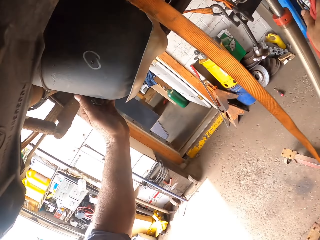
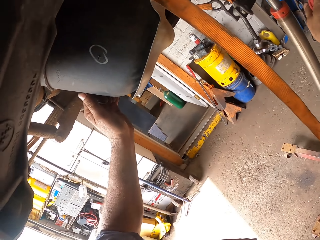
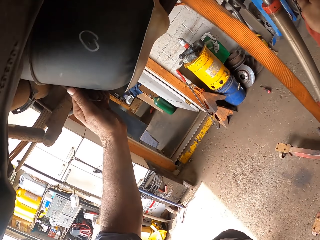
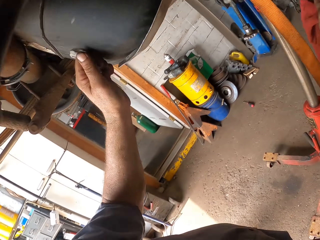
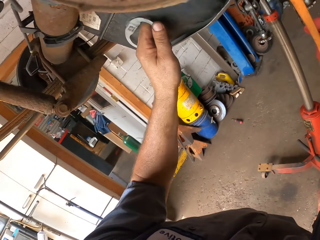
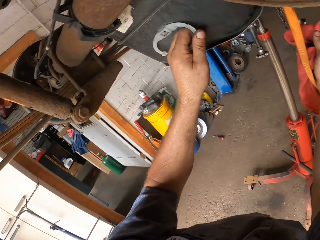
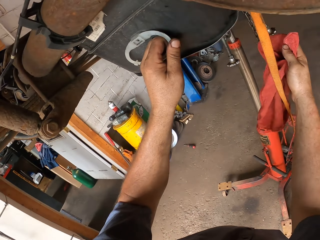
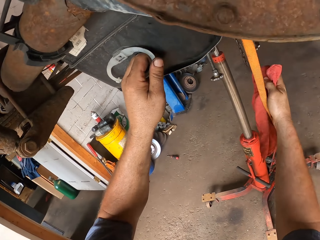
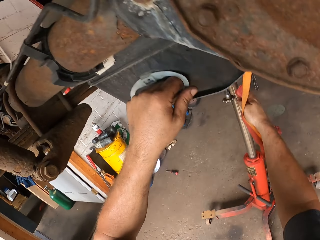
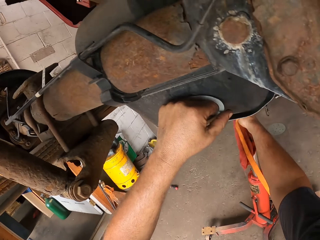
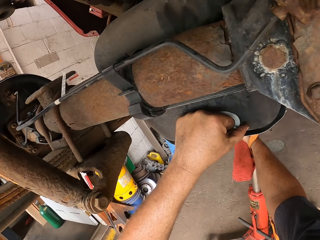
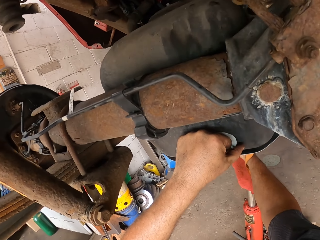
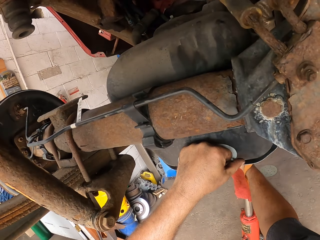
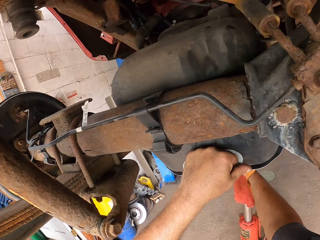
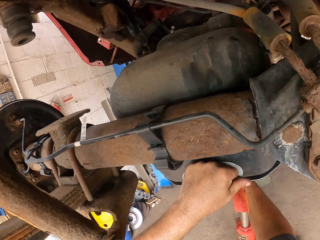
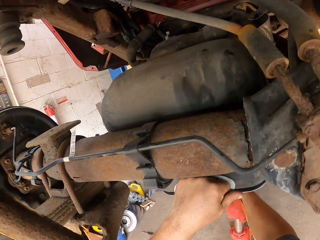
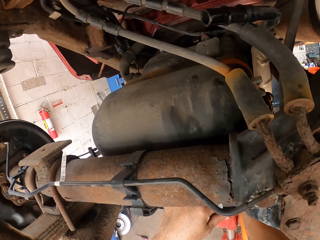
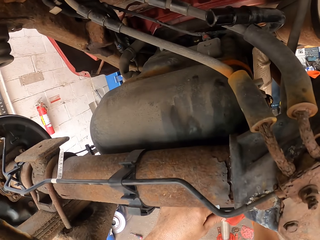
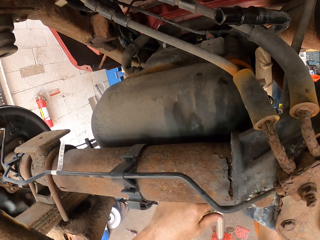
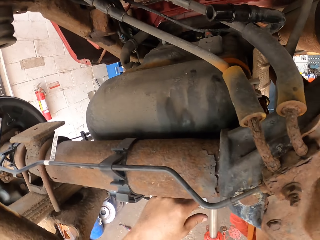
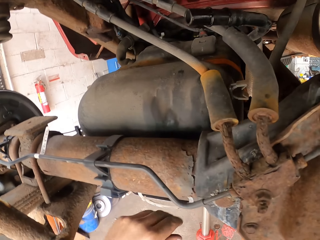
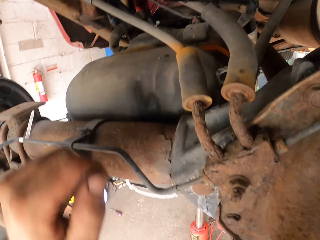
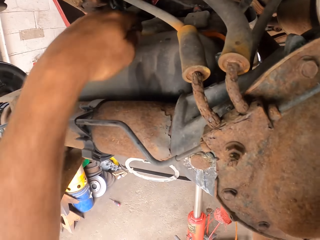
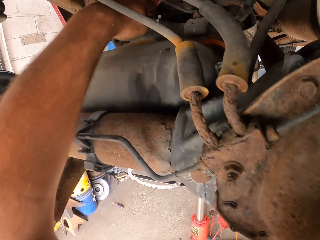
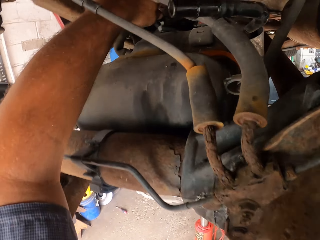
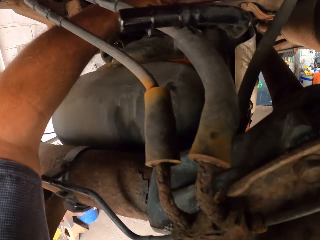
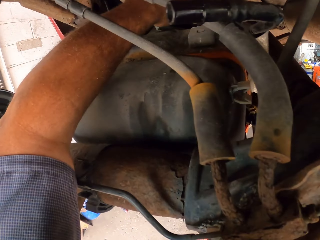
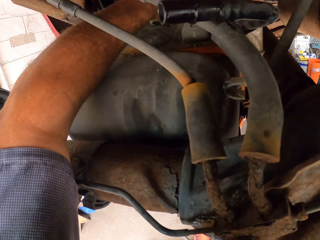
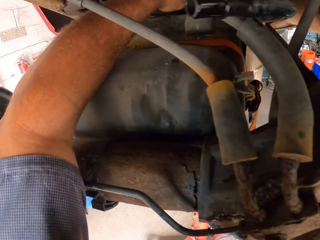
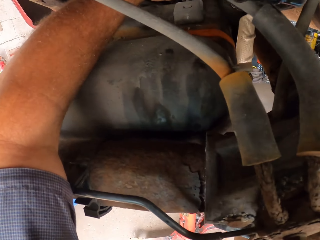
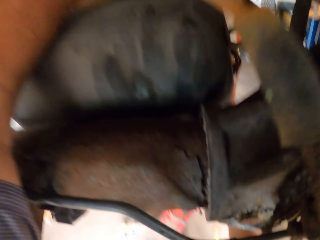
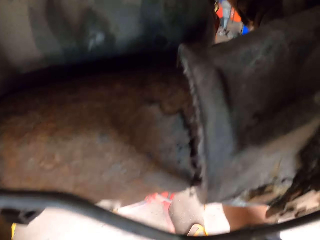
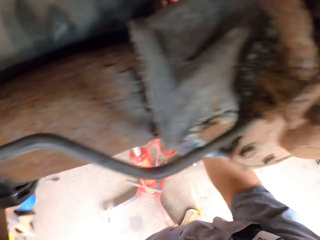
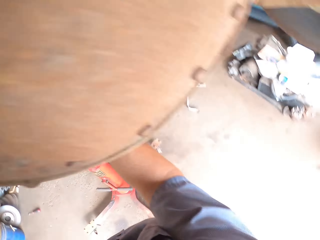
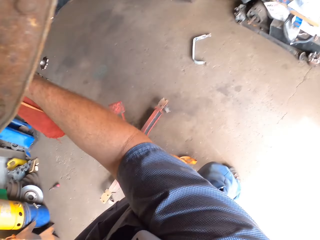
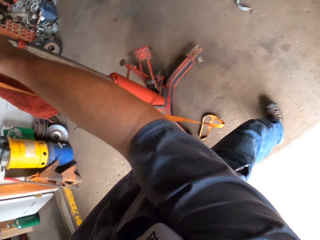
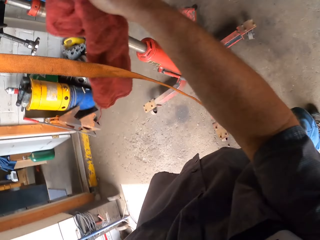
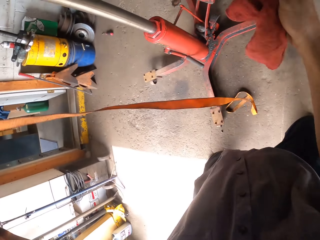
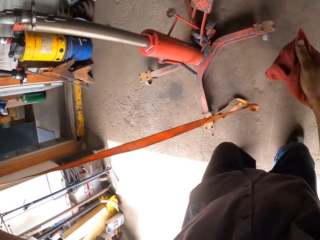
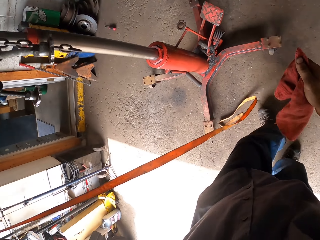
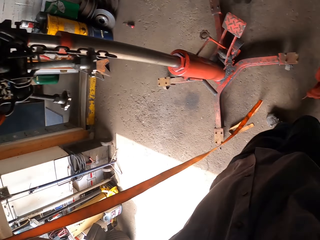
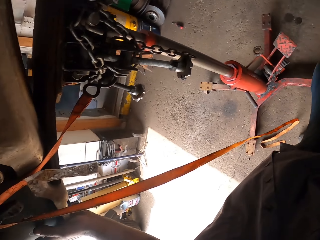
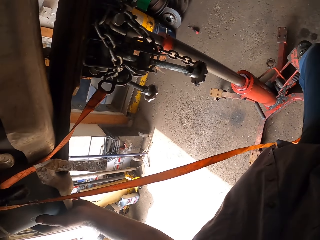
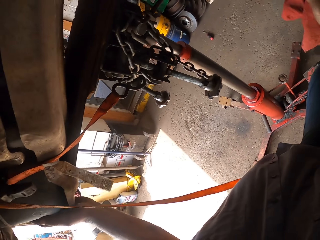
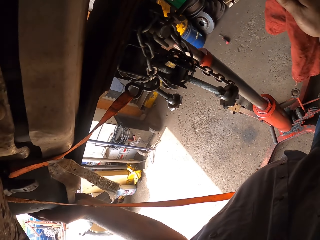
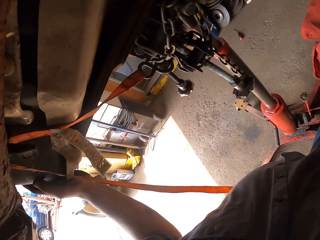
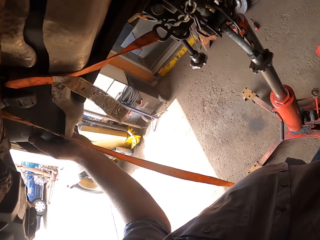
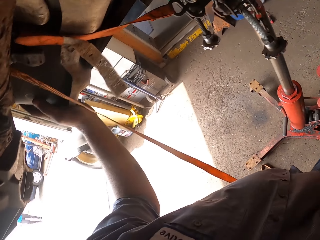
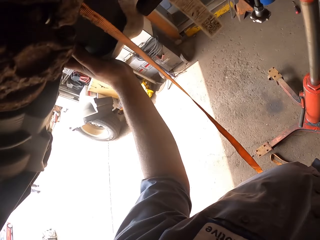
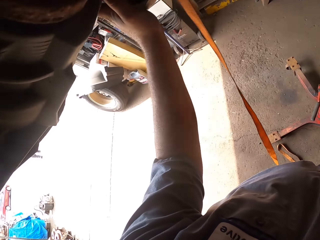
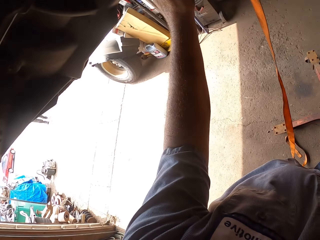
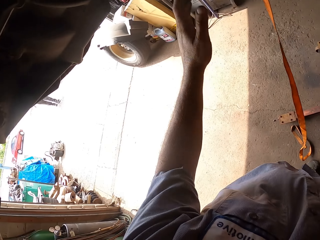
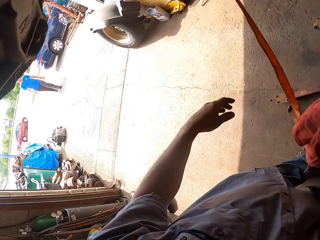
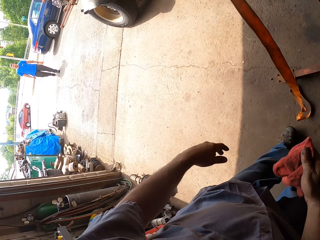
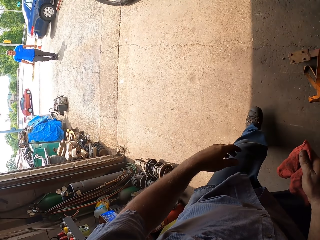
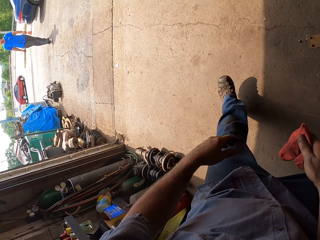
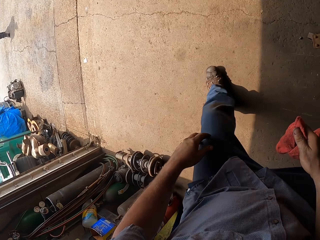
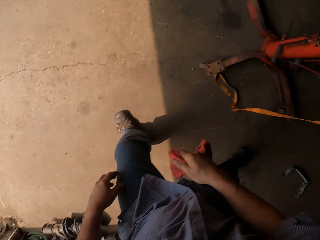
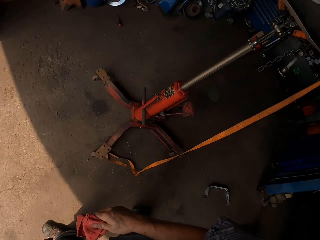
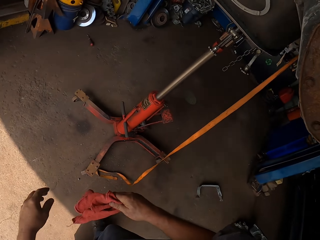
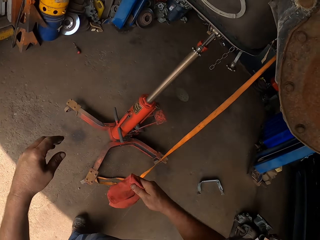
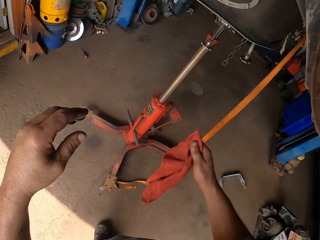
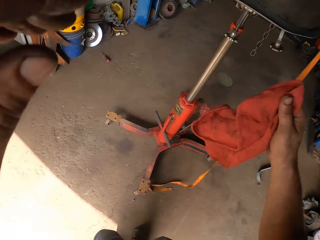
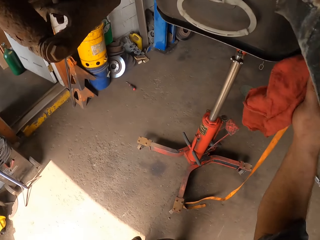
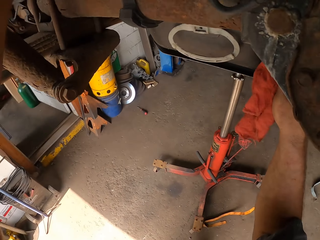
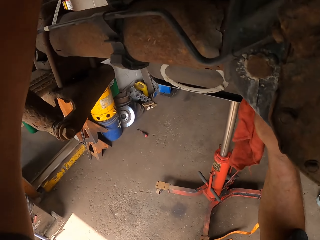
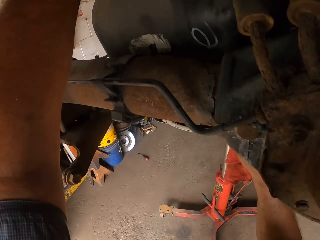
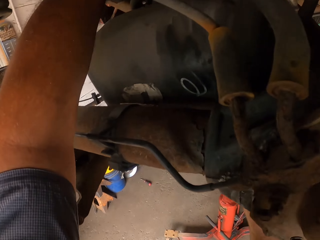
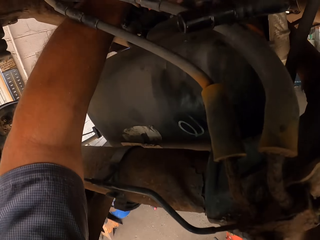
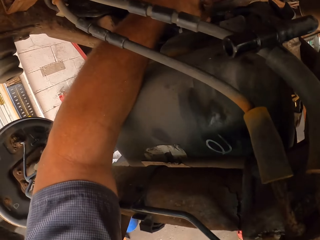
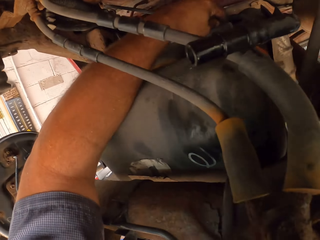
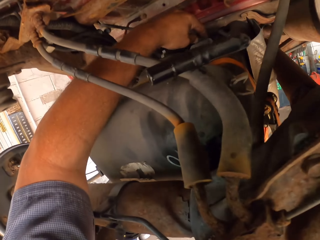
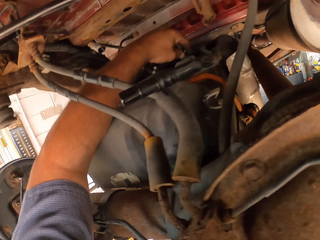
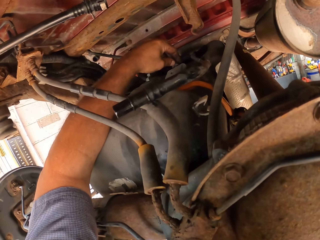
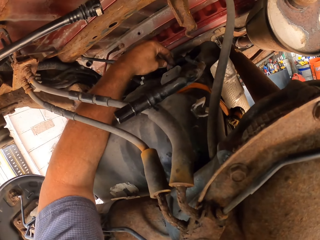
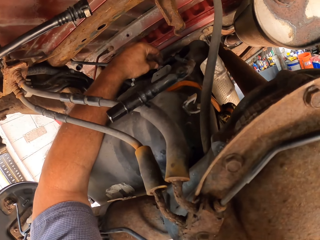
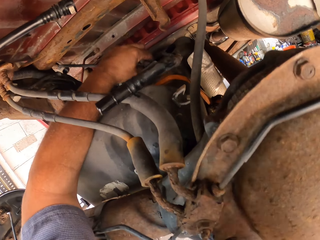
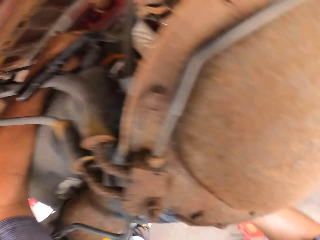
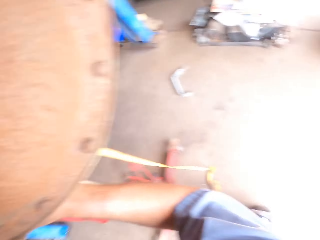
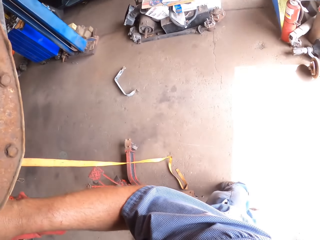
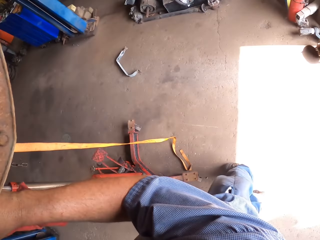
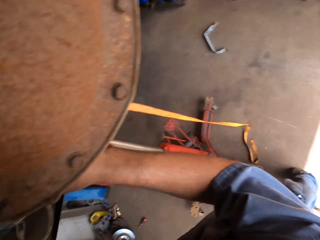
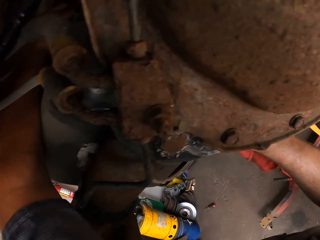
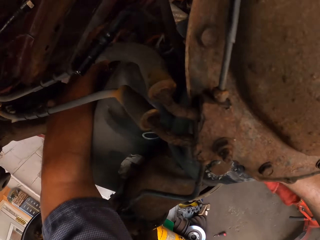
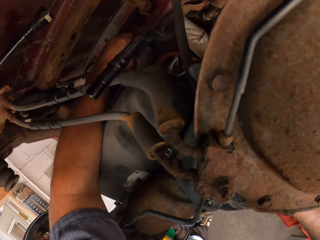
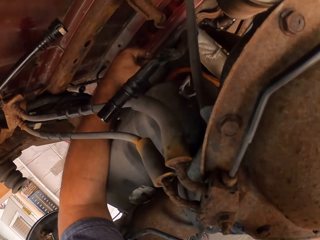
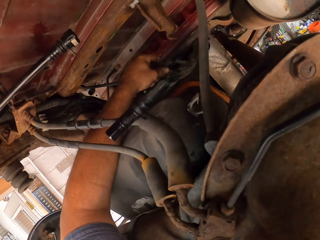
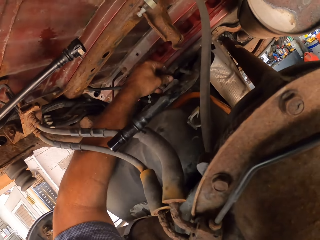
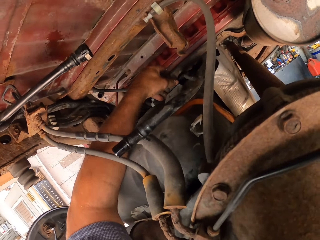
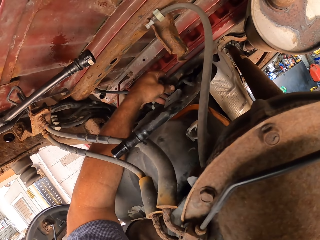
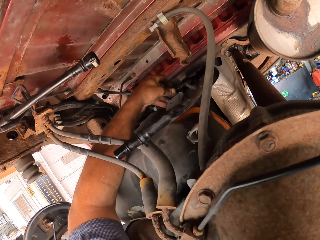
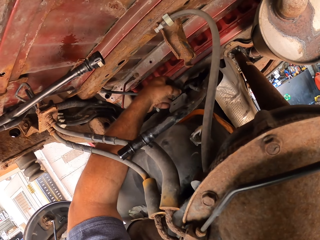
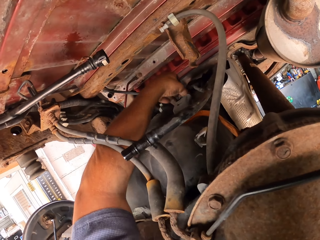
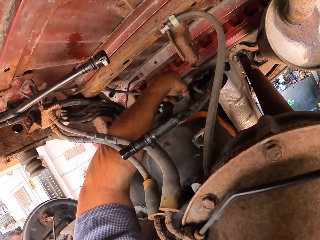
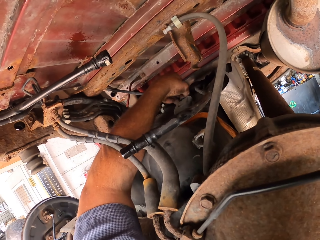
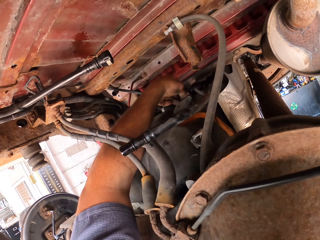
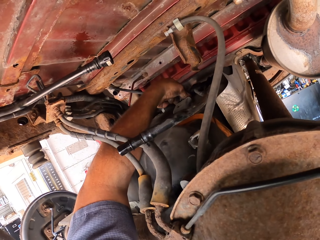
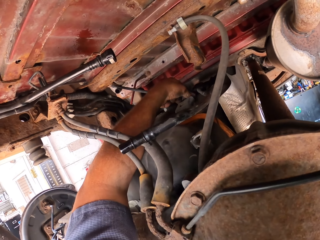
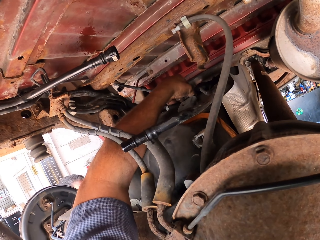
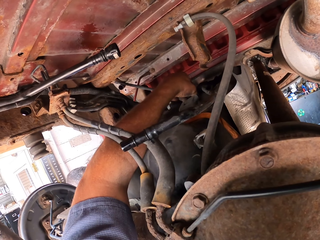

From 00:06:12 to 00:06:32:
The camera wearer checks something. They look around. They walk around the jack lift stand checking something. They touch the car. They adjust or tighten something.

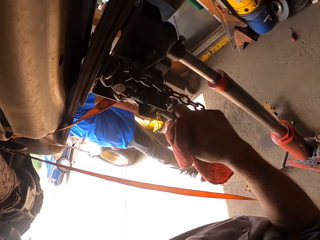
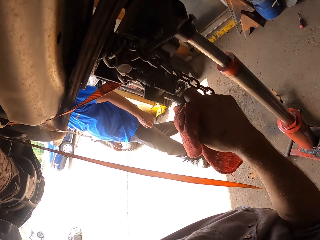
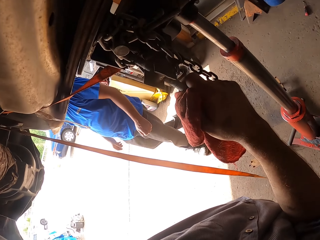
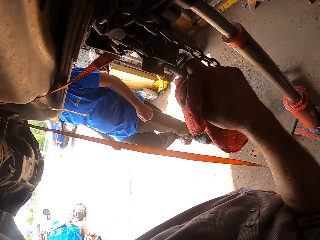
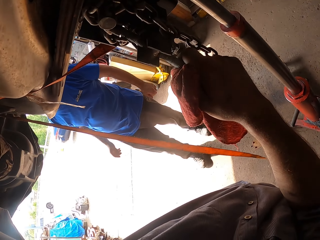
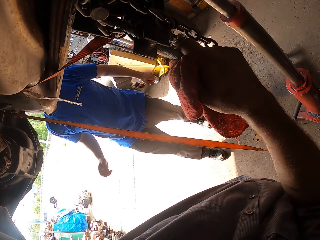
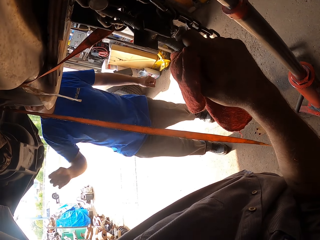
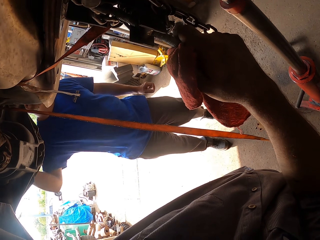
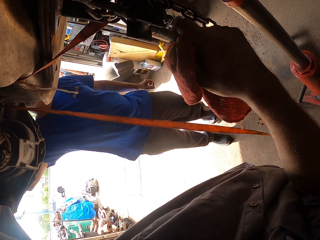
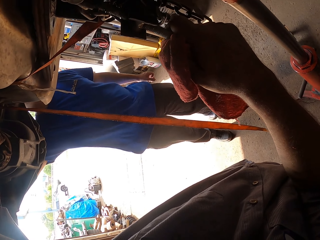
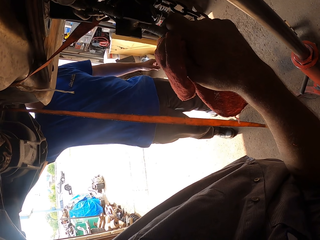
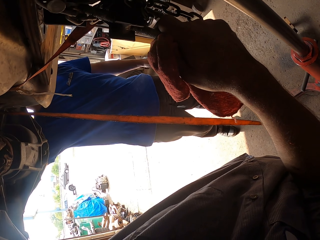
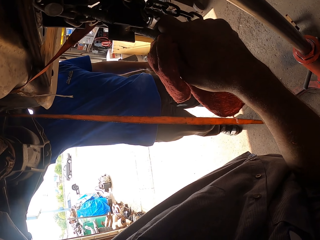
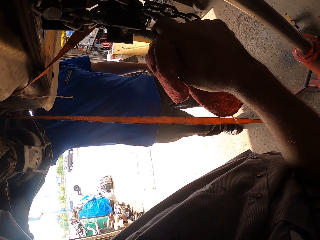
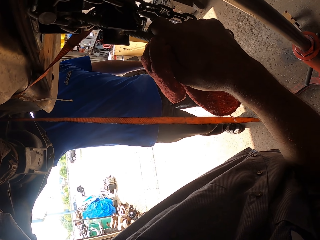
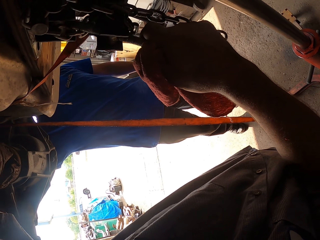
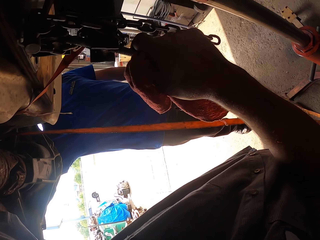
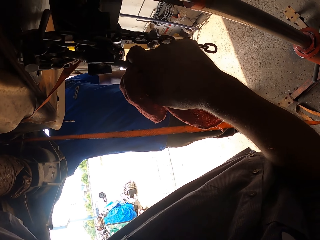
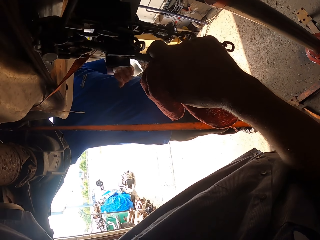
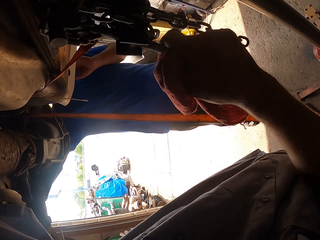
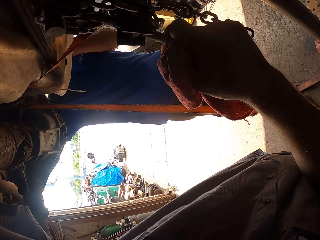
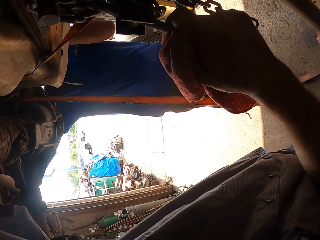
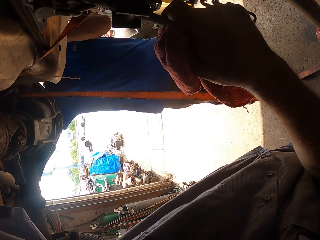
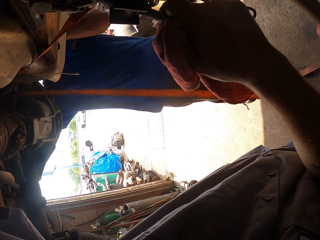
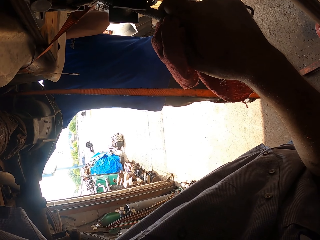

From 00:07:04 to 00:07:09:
A man touches something that the camera wearer is repairing.
